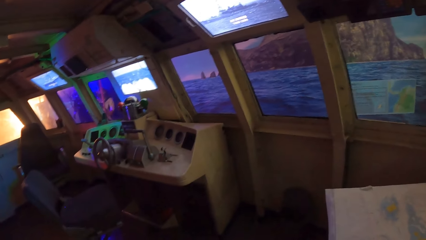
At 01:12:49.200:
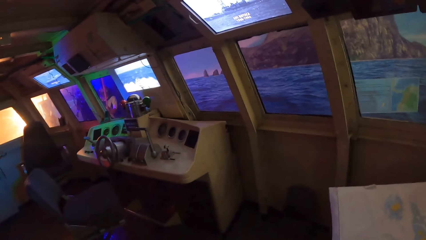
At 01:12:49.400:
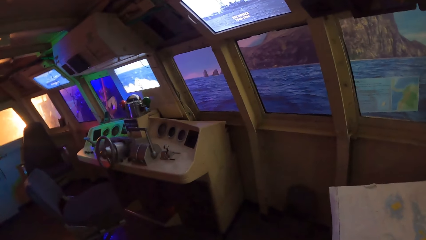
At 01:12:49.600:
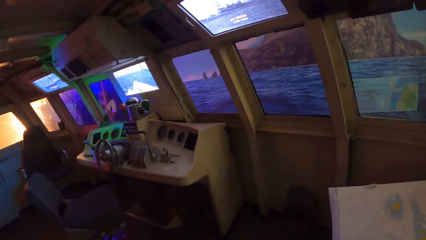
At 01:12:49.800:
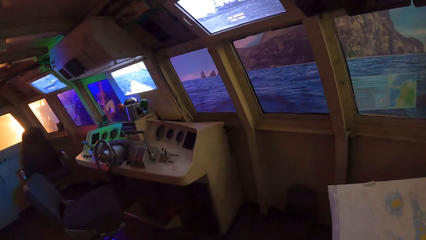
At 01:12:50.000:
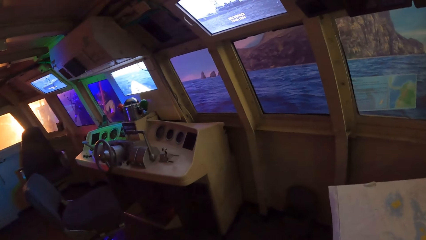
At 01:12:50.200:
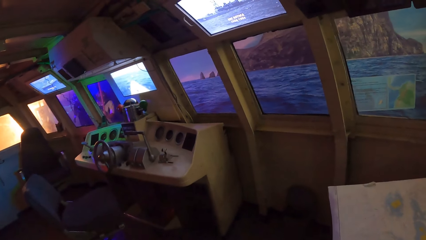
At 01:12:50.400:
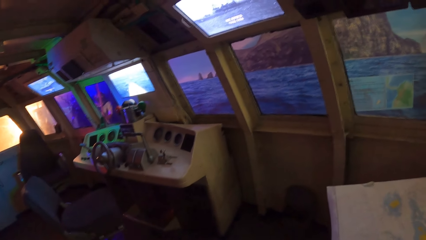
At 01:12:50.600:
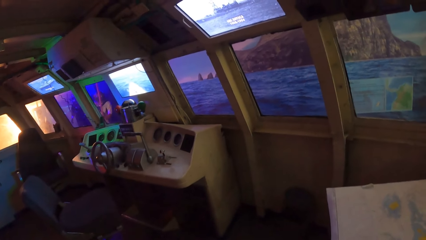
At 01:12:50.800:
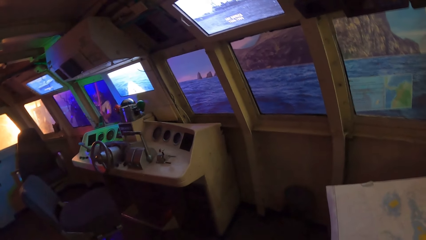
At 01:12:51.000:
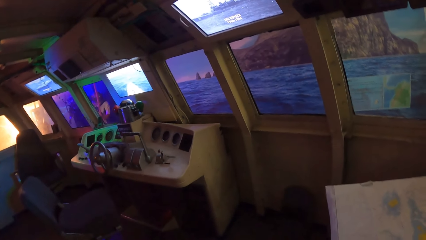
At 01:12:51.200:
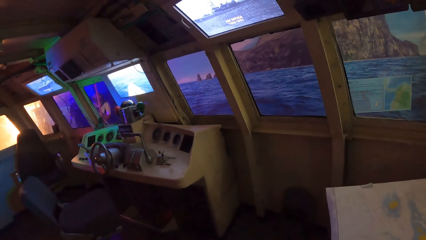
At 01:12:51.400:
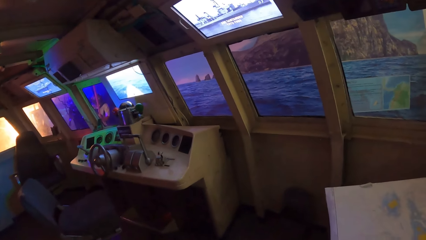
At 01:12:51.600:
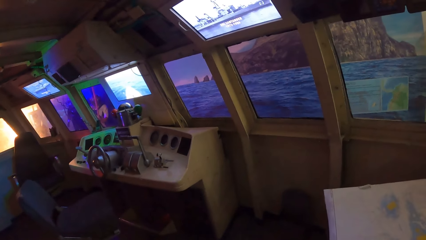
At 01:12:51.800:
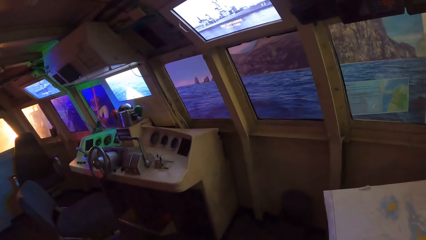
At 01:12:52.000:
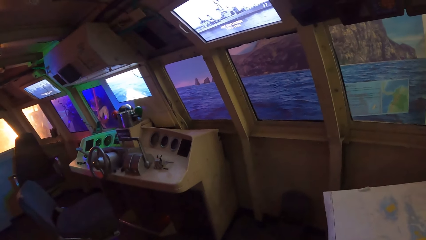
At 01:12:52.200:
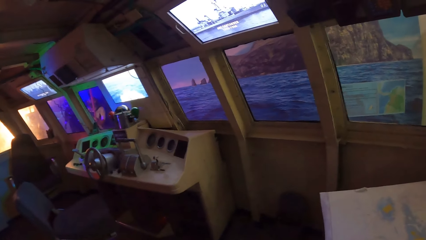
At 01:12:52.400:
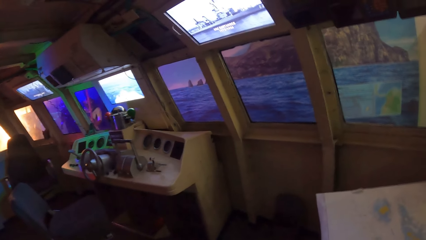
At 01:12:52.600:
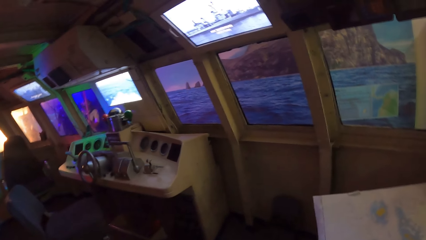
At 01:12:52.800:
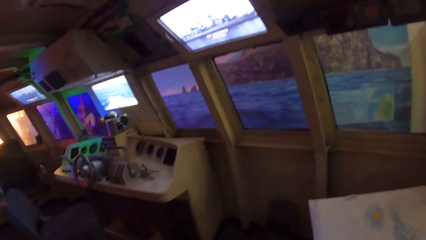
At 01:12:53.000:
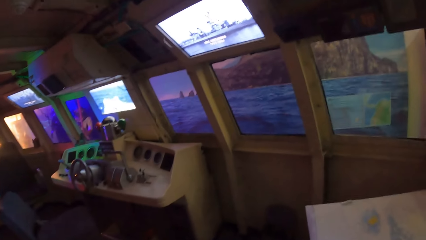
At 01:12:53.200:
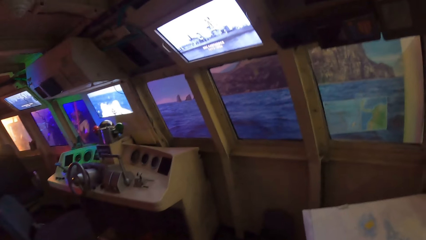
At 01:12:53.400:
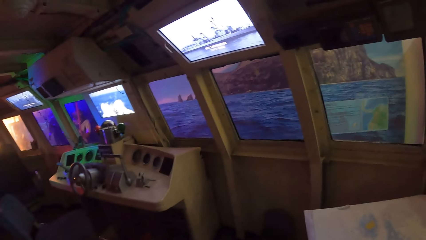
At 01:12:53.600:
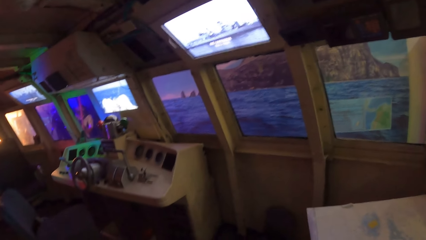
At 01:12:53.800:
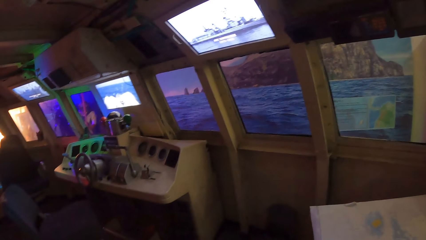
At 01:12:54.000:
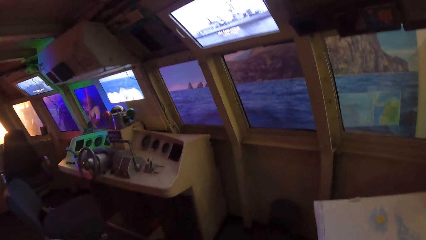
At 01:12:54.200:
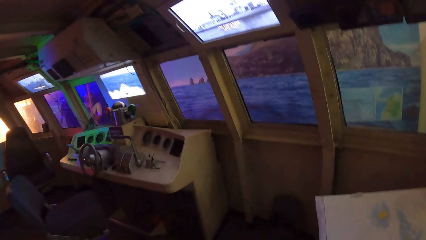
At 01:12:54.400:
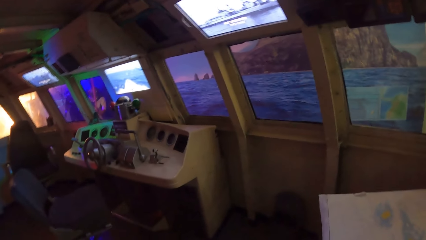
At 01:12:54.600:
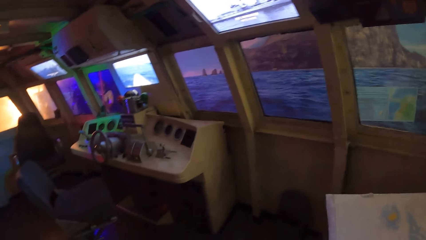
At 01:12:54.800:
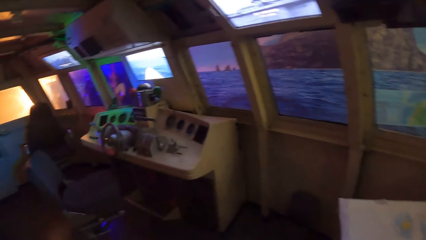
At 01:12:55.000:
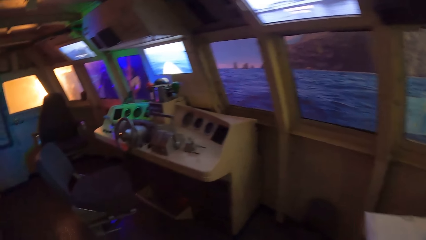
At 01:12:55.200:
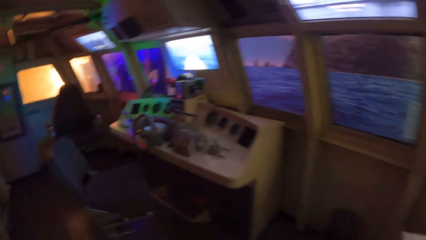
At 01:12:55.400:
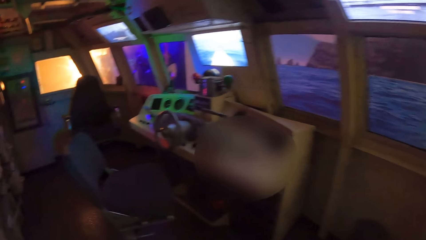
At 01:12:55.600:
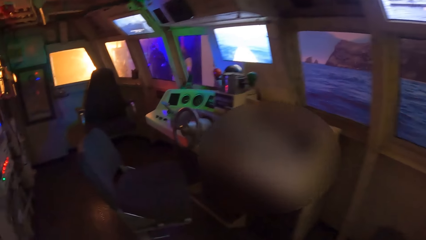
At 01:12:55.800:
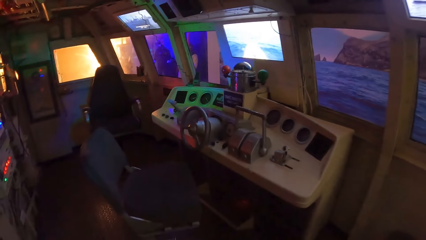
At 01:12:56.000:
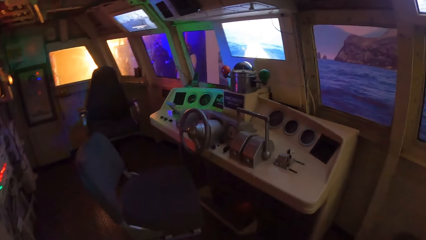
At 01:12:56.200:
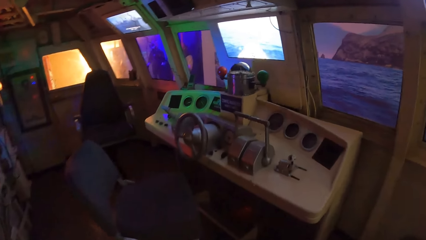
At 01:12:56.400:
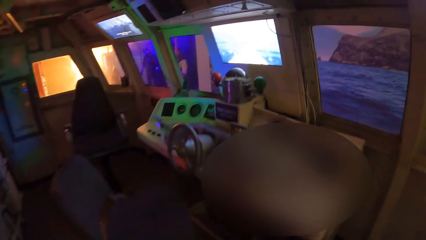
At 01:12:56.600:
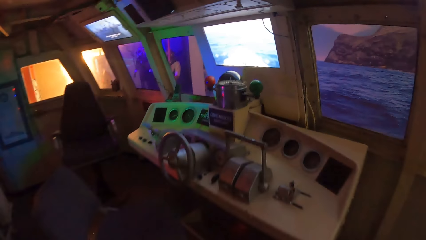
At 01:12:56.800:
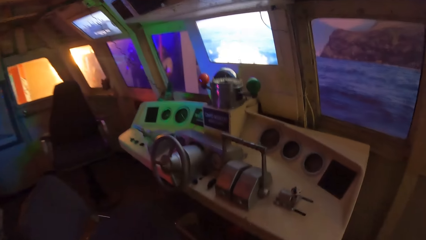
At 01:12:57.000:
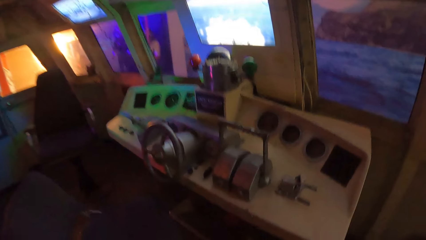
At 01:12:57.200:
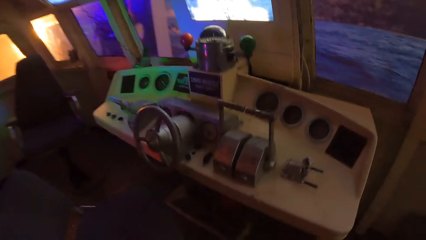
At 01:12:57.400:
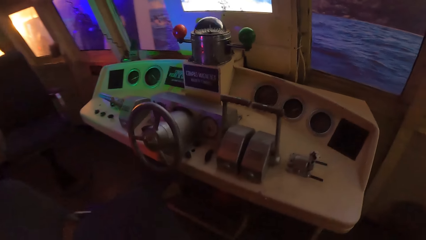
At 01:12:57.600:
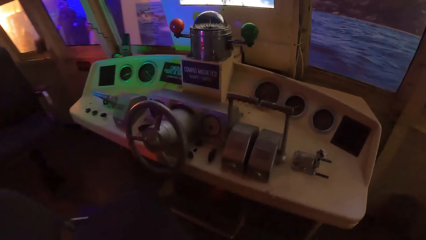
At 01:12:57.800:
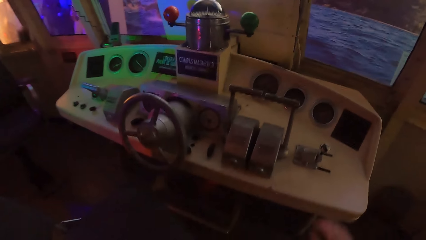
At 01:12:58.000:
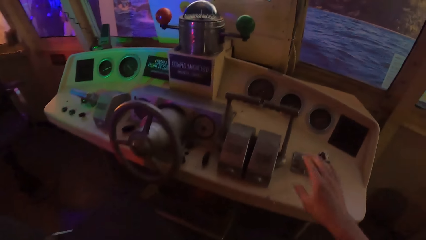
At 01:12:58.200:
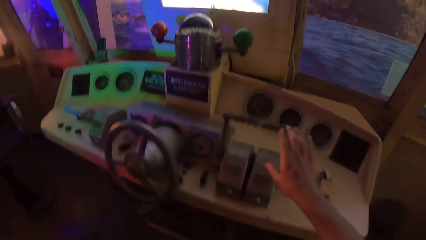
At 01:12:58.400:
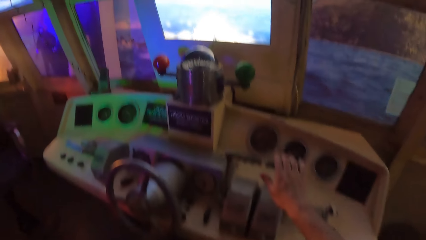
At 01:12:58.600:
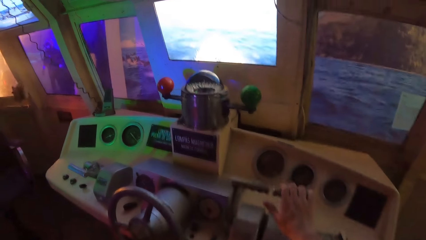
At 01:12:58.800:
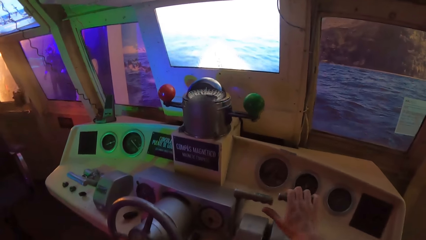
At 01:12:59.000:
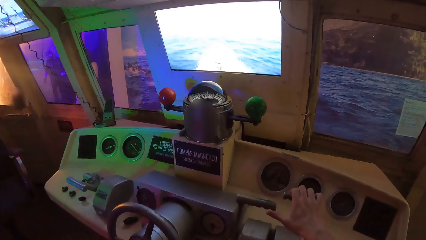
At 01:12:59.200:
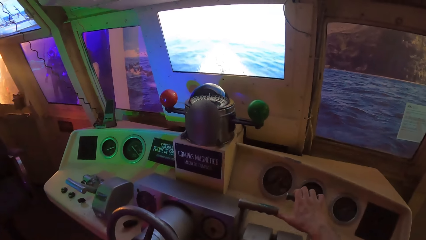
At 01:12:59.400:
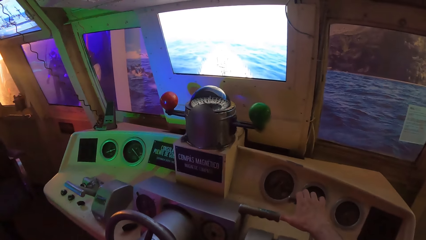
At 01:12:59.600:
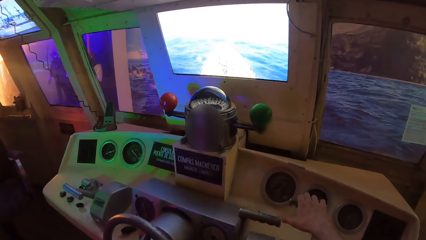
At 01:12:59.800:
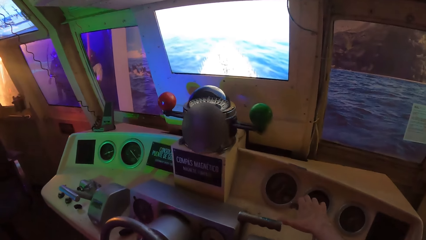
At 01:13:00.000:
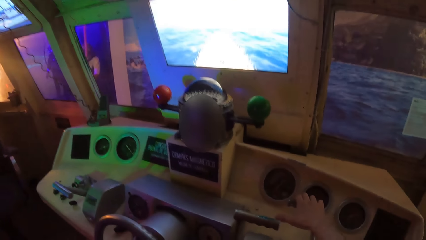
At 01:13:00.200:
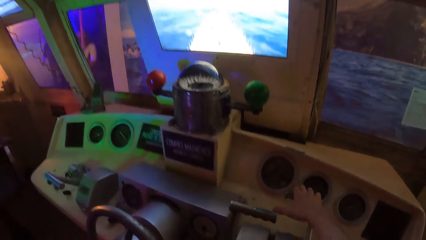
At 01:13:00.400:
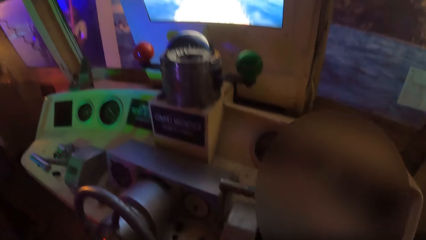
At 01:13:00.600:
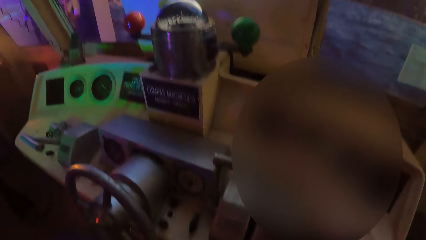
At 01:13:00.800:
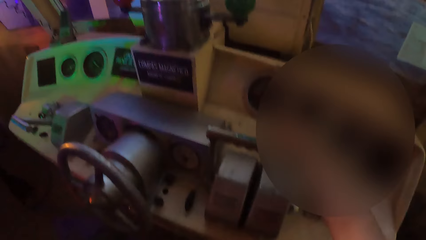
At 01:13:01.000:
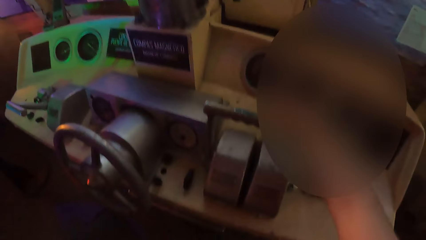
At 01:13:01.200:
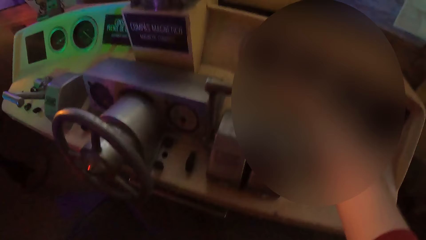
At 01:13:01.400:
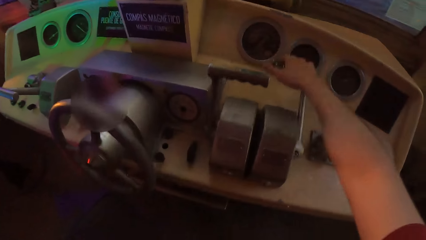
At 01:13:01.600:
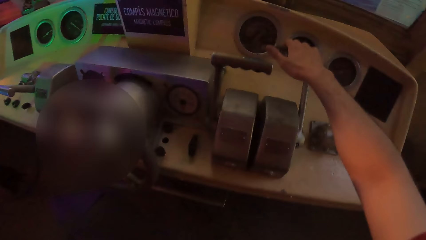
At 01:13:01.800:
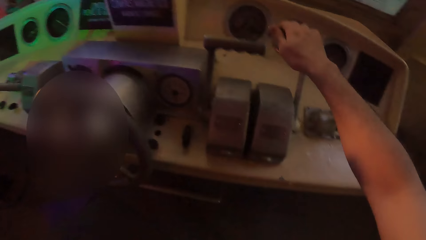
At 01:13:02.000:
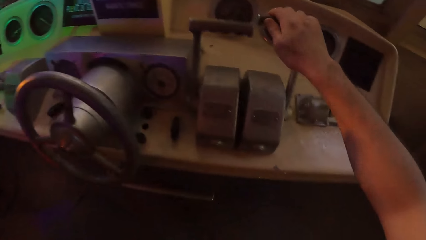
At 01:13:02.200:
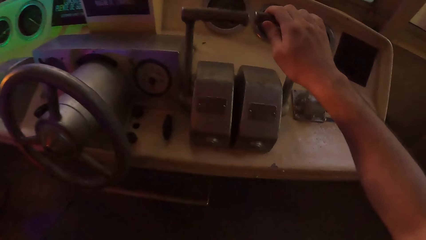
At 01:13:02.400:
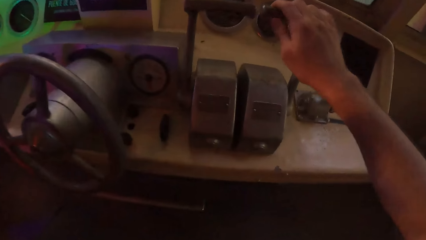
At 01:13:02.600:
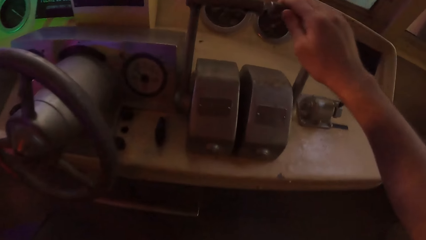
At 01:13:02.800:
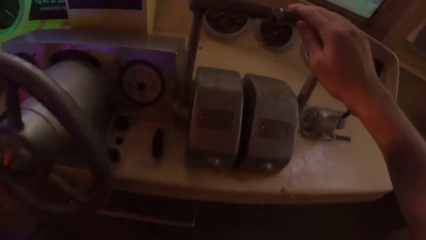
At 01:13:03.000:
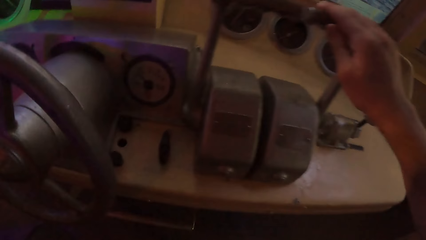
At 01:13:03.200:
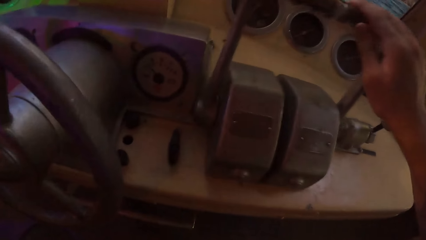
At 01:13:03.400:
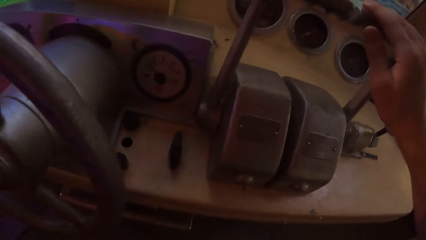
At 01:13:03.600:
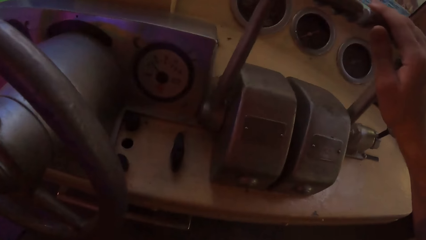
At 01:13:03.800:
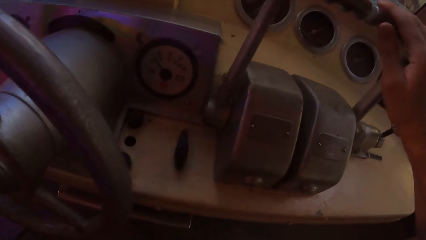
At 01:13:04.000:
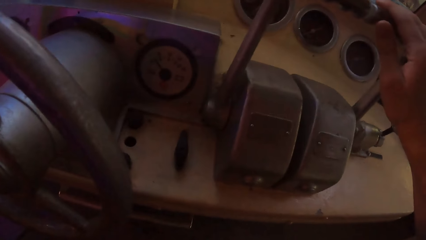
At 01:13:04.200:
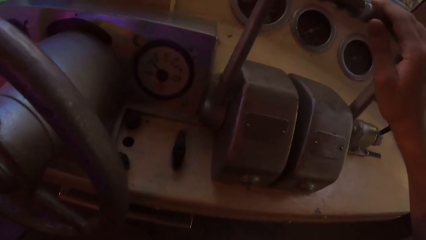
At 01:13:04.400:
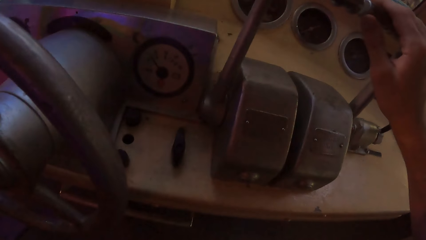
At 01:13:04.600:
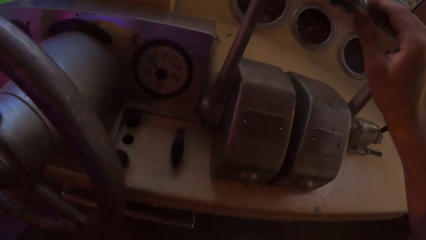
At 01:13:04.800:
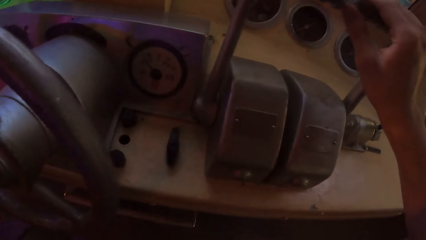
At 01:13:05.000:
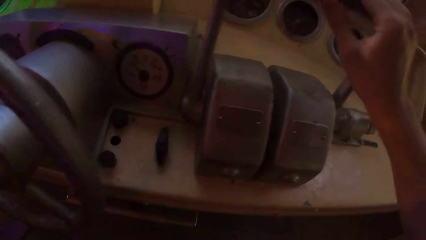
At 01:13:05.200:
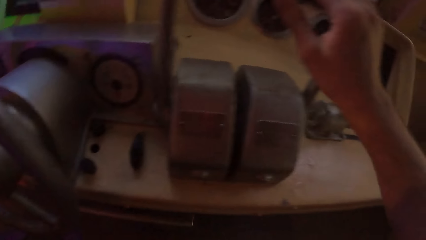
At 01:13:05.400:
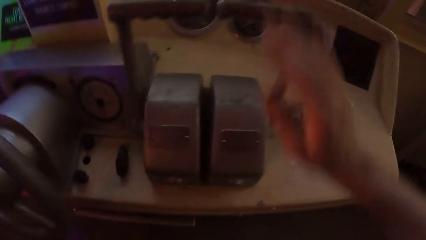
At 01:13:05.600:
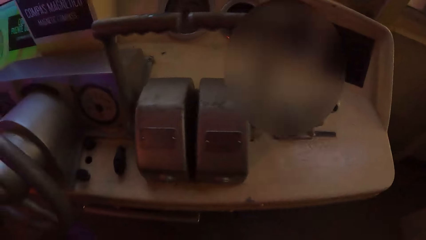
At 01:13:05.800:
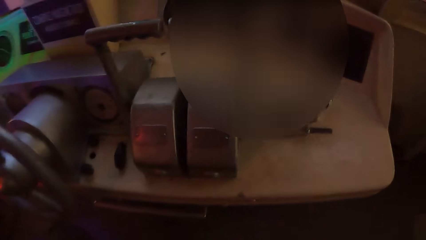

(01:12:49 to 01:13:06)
The camera wearer walks around the room. He holds a control lever on a dashboard in the control cabin with his right hand. He moves the control lever on the dashboard with his right hand.
